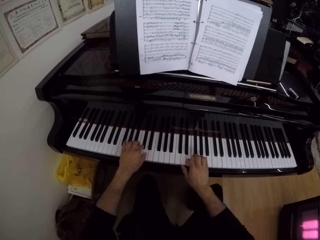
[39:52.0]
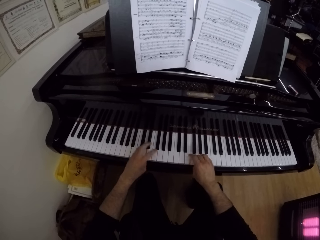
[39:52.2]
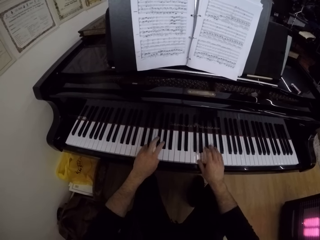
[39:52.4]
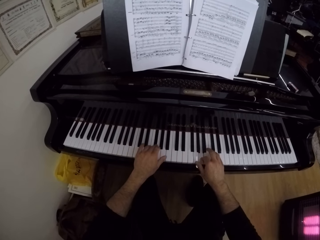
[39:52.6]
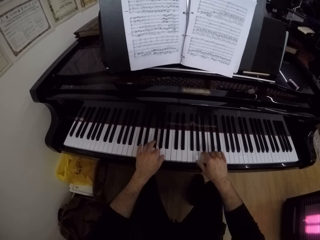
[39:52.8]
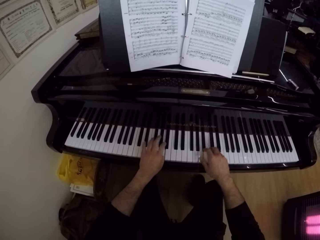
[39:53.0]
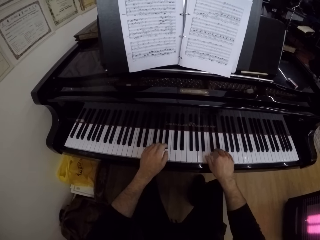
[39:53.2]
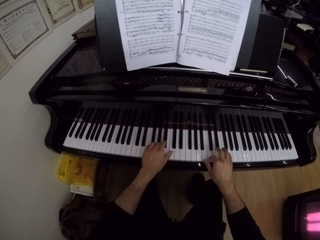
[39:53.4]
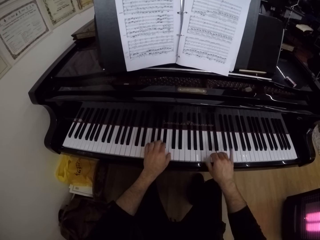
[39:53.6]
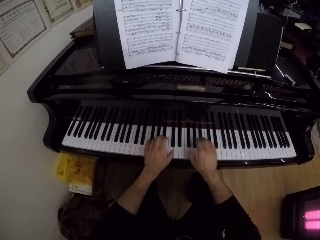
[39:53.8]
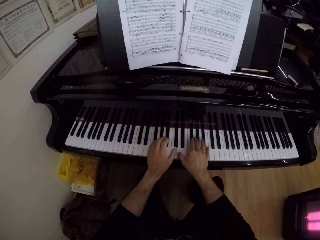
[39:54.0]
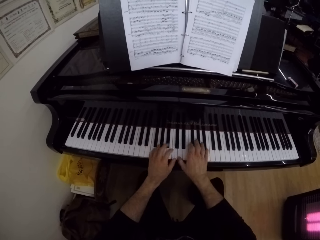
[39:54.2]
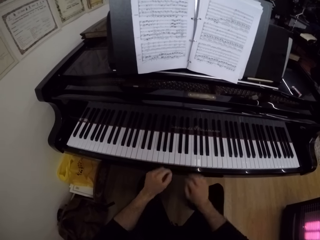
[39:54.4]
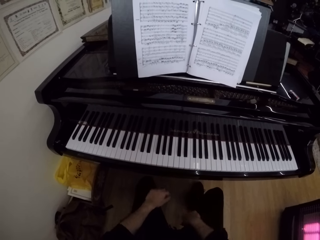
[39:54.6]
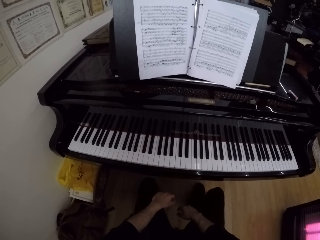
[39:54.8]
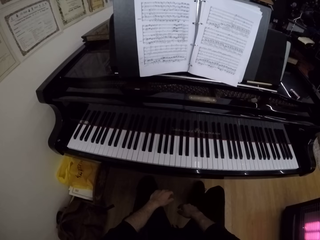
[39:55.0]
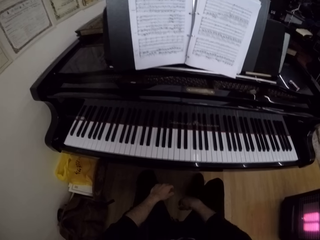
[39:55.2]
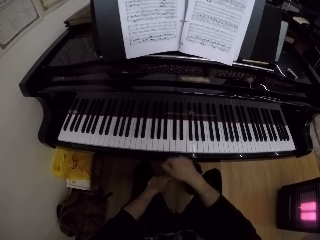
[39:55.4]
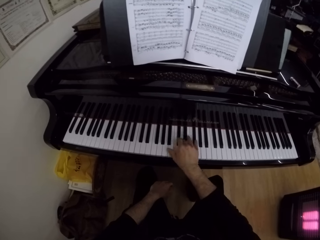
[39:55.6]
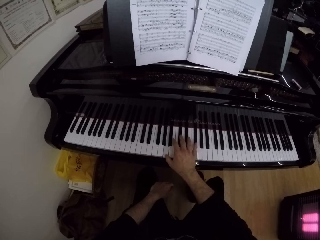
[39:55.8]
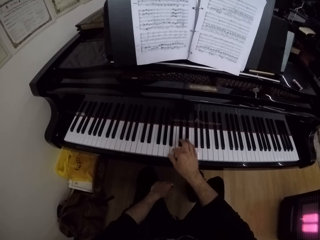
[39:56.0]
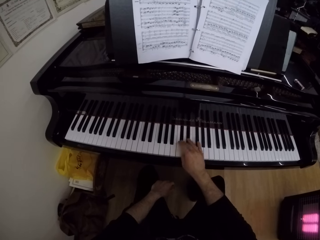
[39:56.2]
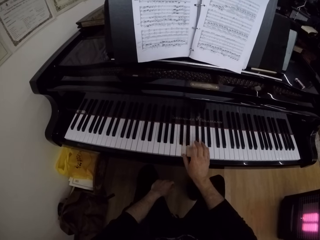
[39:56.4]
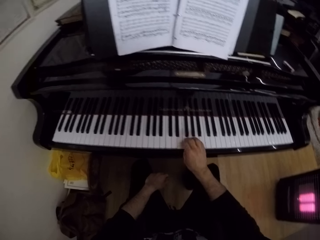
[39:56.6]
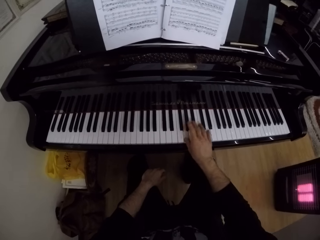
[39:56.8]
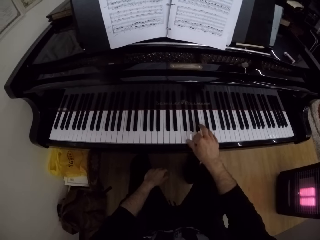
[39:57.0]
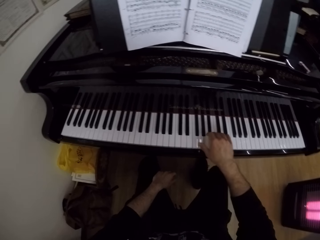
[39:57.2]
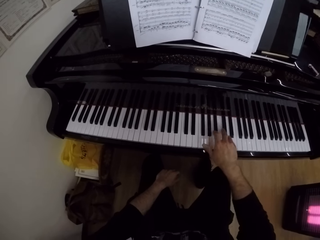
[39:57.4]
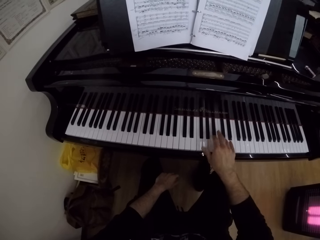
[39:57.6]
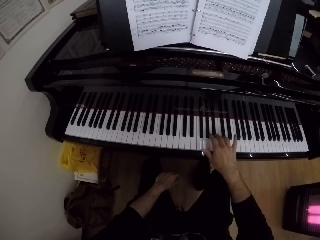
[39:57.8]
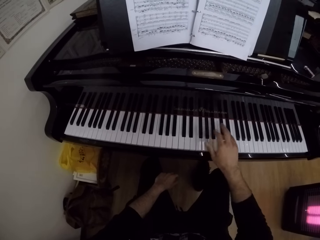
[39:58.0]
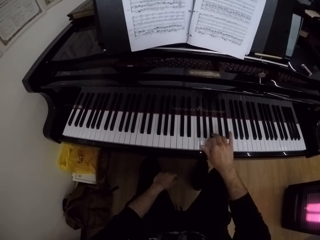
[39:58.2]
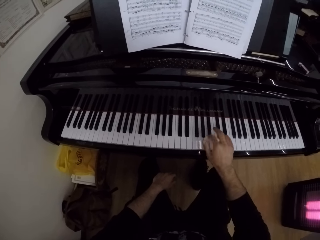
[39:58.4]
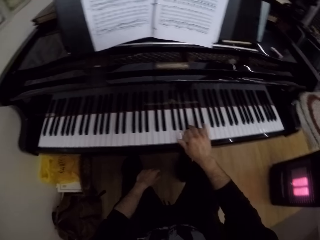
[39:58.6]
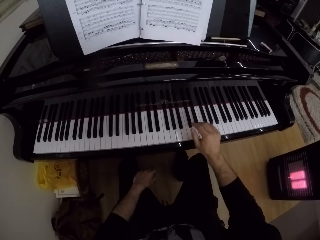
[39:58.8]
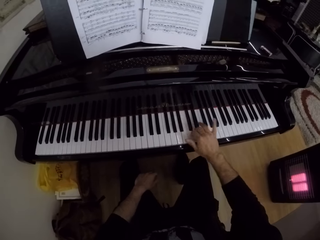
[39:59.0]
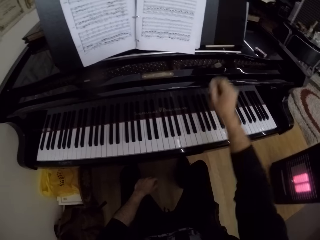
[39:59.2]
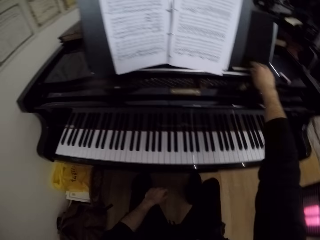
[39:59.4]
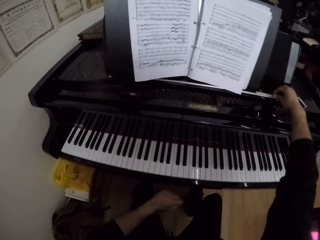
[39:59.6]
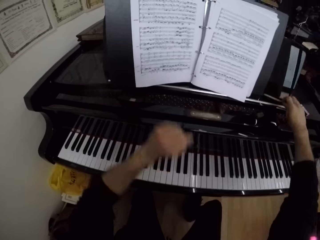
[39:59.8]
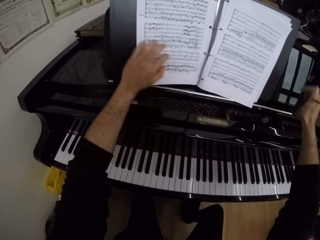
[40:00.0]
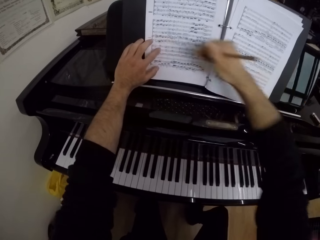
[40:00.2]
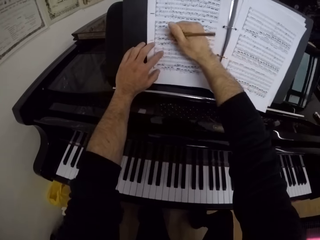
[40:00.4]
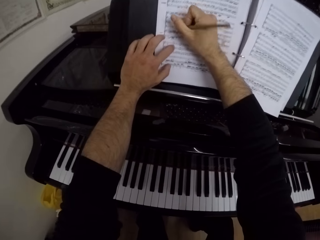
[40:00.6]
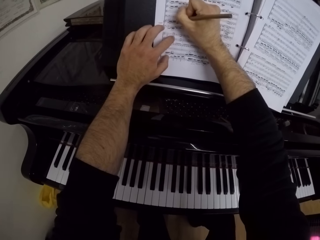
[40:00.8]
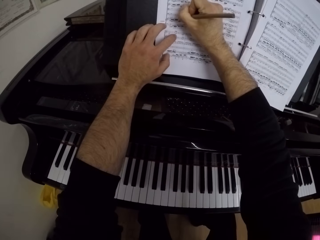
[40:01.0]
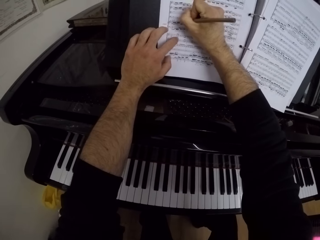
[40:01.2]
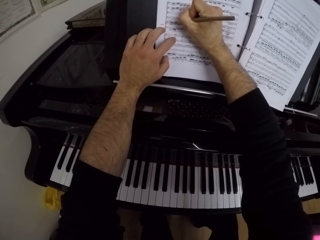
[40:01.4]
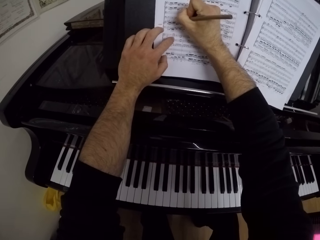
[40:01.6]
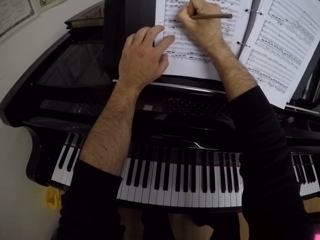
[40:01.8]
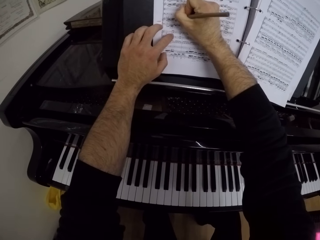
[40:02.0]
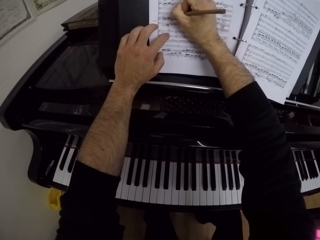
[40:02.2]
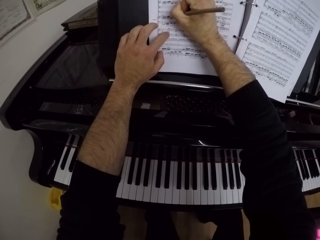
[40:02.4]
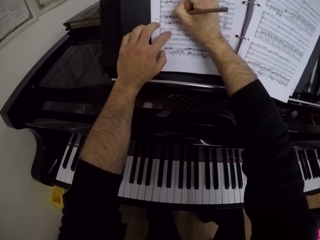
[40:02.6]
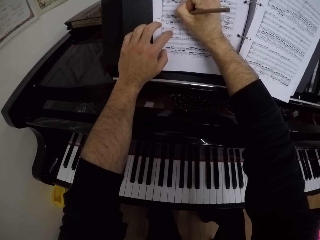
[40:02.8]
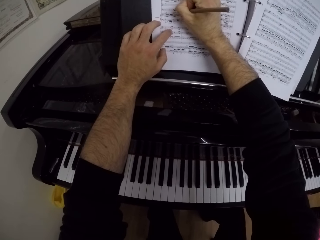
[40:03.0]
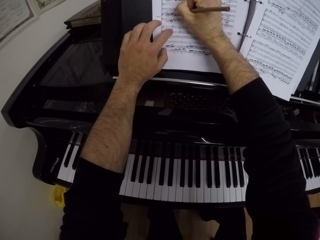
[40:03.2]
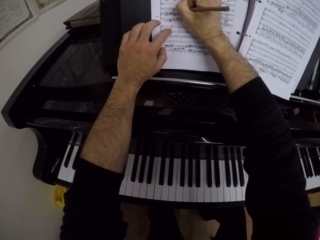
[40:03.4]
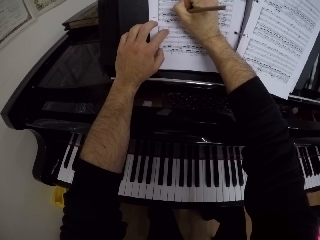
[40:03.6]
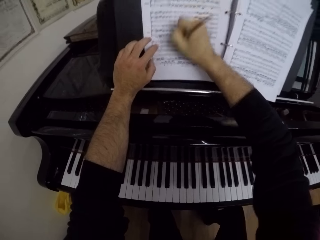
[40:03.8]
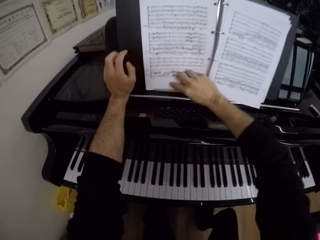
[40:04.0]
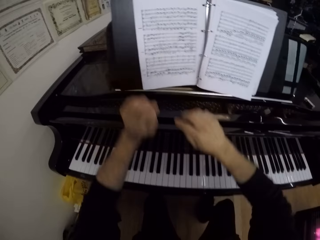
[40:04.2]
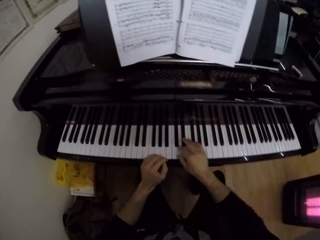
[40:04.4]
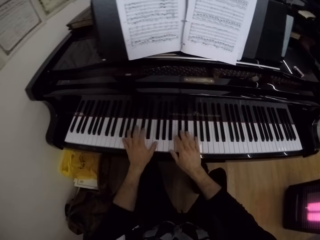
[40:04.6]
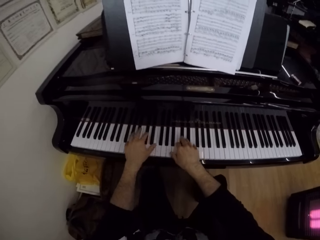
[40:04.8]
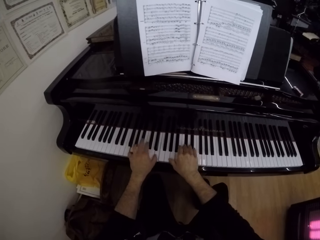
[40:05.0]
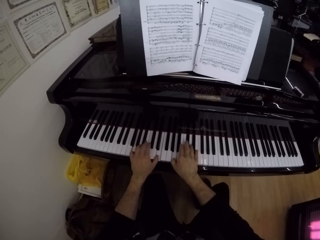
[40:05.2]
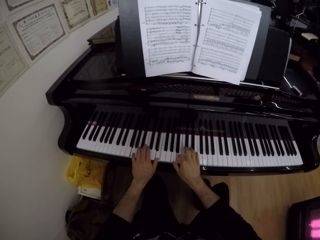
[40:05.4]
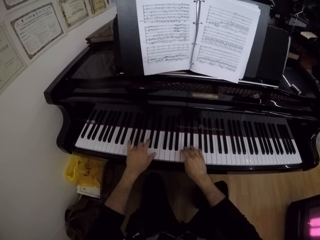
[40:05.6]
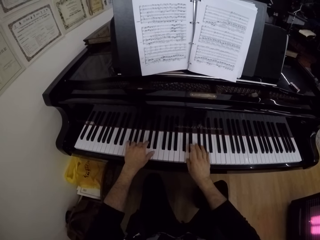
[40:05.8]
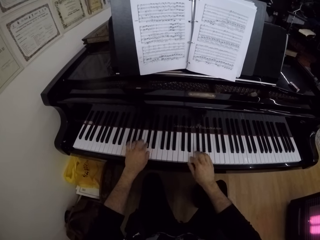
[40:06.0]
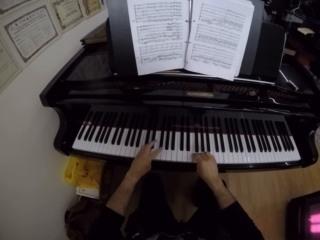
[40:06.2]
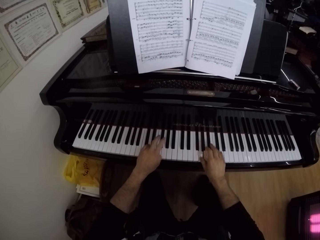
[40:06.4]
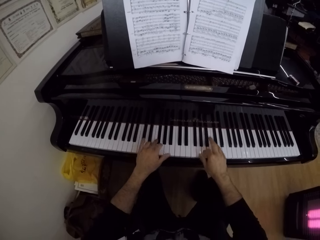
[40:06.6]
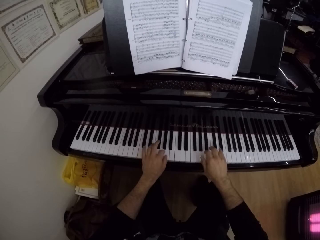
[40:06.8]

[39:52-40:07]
The camera wearer removes his hands from the piano. He plays the piano with his right hand. He picks up the pencil on the piano with his right hand. He places his left hand on the piano sheet on the piano. He writes on the piano sheet on the piano with the pencil in his right hand. He drops the pencil on the piano with his right hand. He plays the piano with both hands.

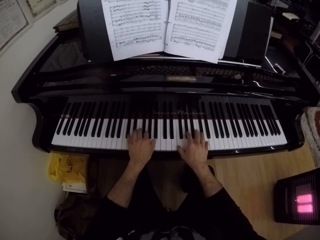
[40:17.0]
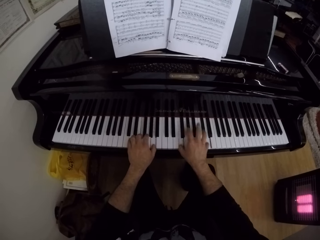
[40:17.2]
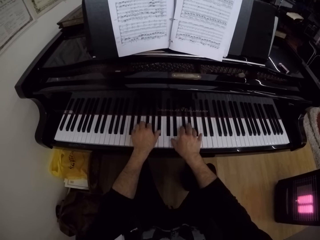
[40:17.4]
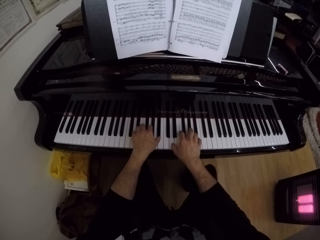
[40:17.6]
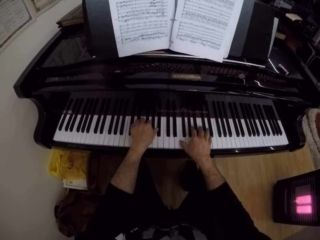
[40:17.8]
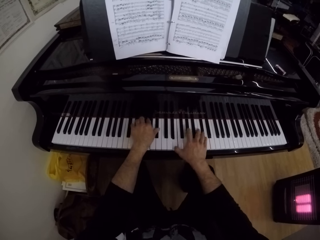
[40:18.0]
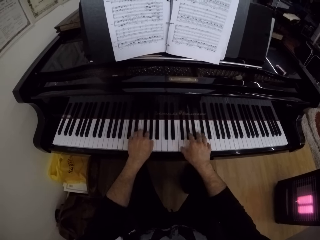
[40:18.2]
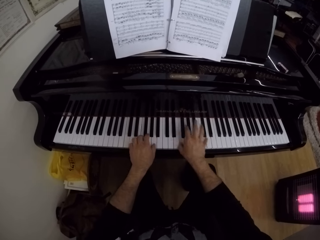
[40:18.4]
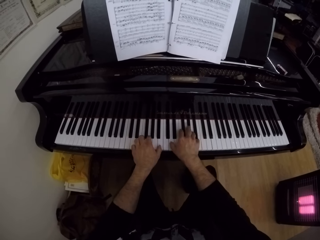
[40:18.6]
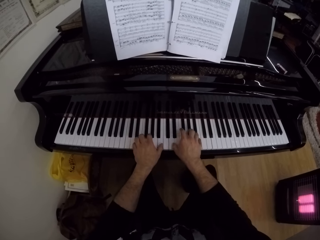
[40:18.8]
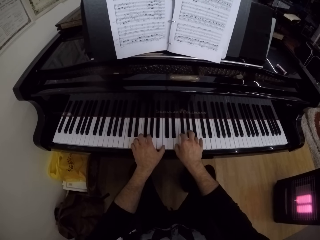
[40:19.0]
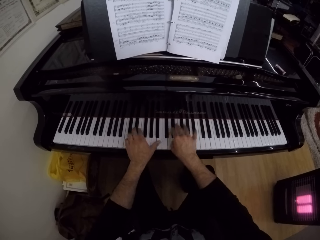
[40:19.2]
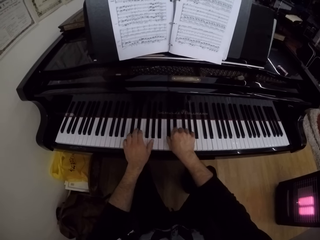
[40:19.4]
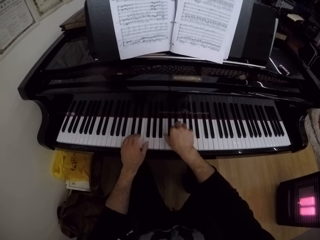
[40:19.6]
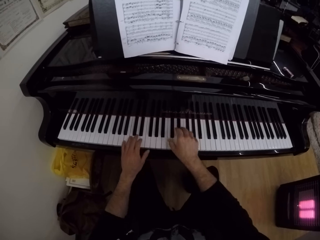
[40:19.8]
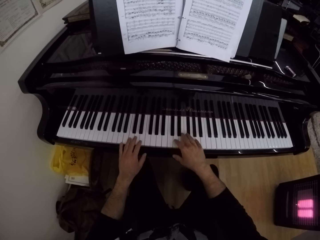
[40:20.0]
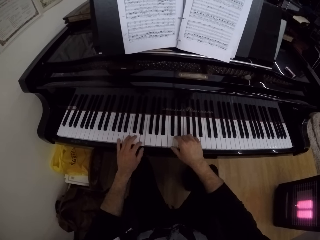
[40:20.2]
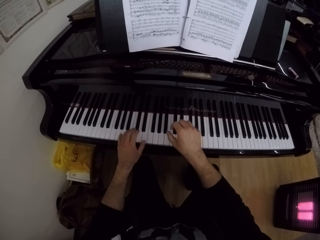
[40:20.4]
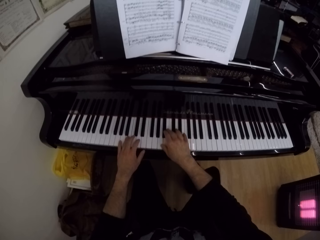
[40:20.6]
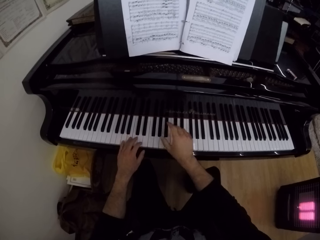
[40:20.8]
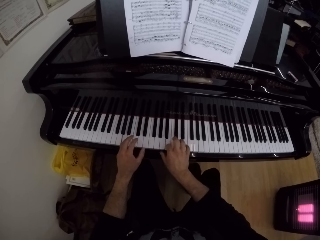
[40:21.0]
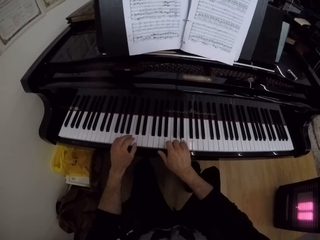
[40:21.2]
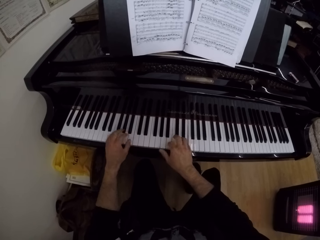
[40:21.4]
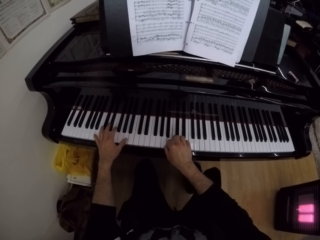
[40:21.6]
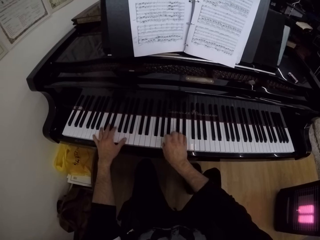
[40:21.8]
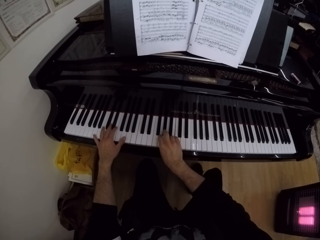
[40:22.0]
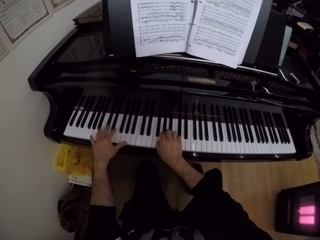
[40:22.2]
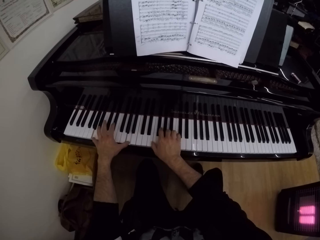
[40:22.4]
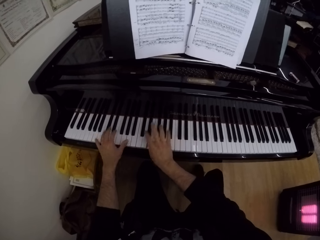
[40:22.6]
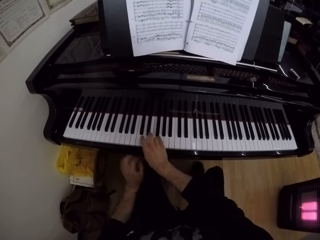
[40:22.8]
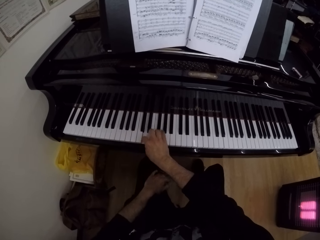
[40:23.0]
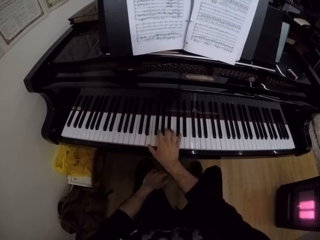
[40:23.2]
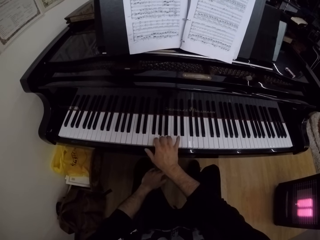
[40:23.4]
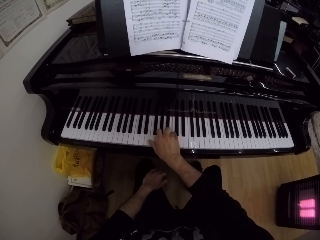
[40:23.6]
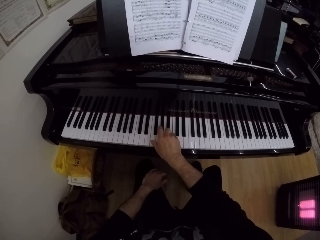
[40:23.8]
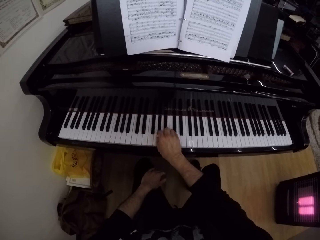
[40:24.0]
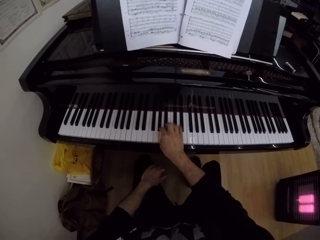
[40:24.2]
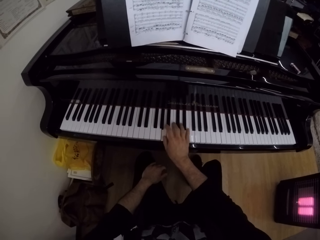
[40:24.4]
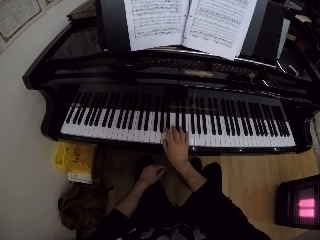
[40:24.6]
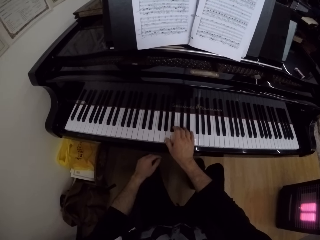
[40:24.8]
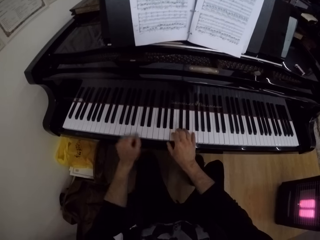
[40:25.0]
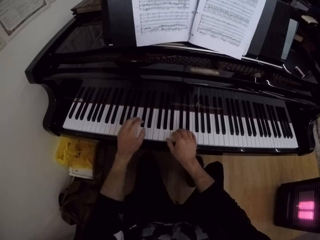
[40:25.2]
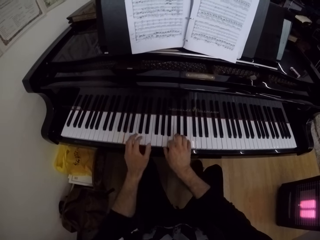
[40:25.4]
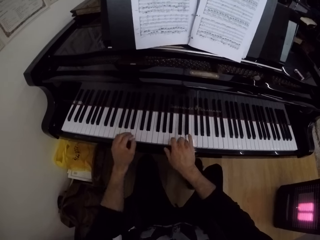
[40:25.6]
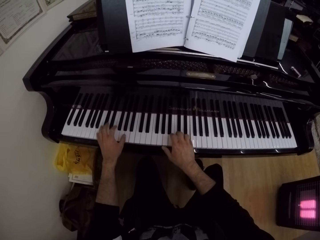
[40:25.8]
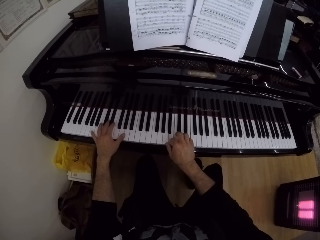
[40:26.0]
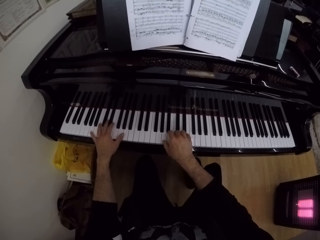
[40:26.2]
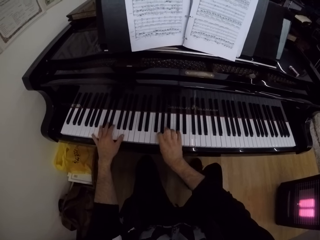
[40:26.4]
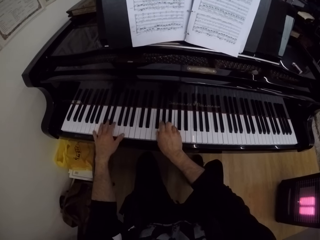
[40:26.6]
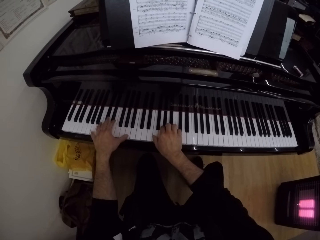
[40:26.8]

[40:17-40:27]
The camera wearer plays the piano with his right hand. He plays the piano with both hands.
